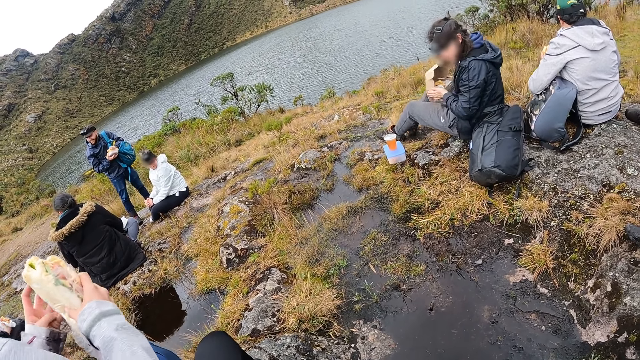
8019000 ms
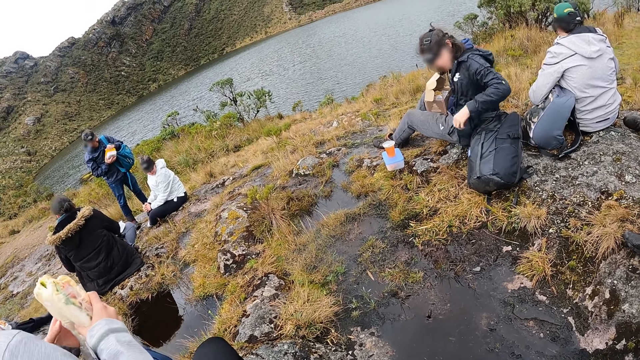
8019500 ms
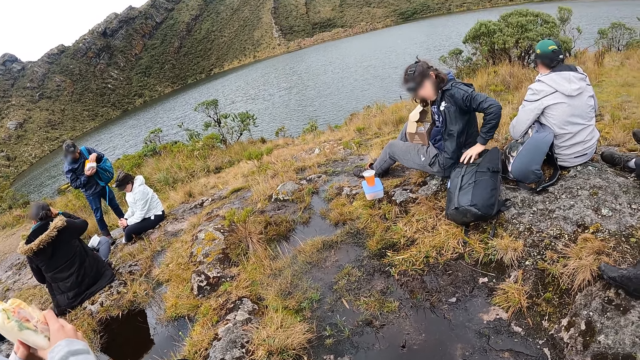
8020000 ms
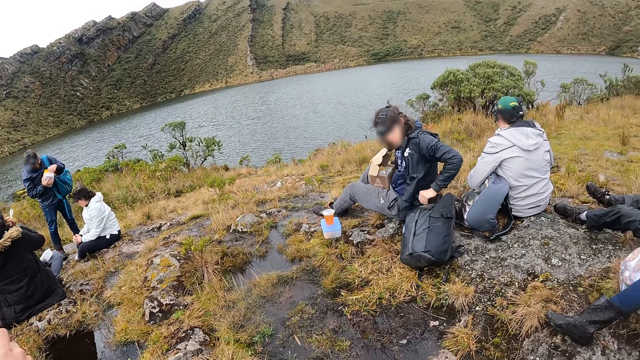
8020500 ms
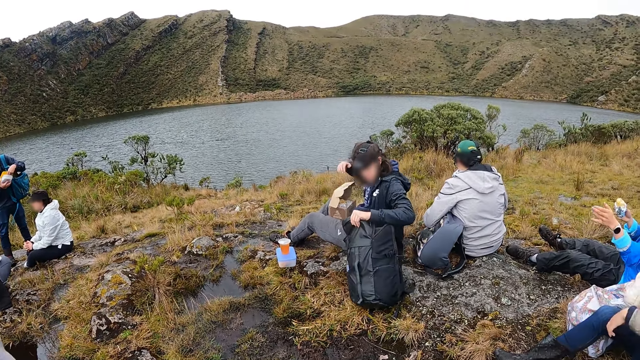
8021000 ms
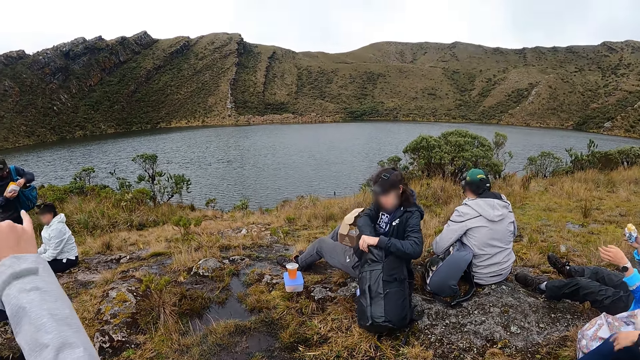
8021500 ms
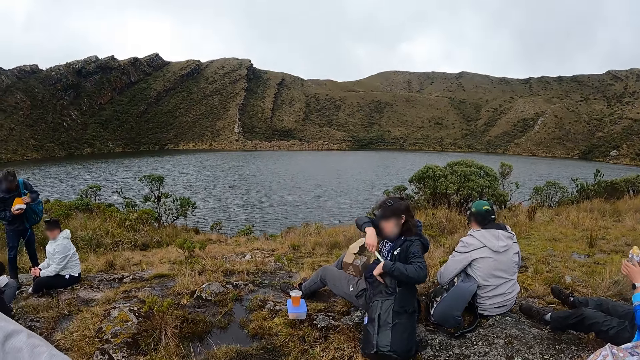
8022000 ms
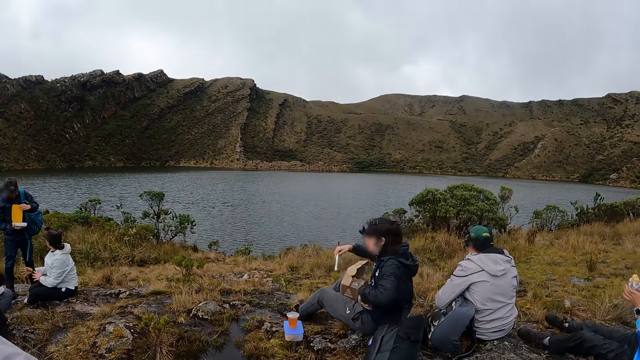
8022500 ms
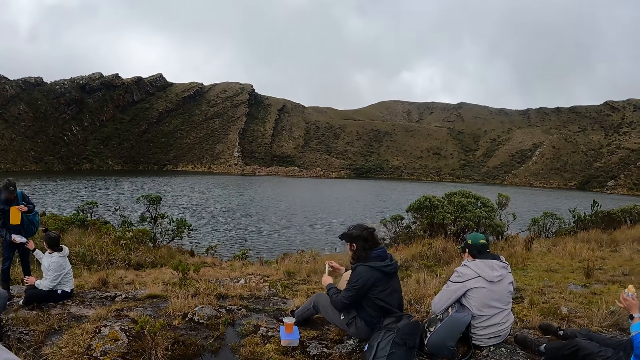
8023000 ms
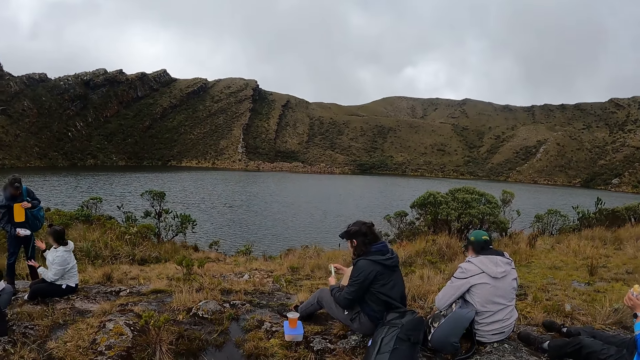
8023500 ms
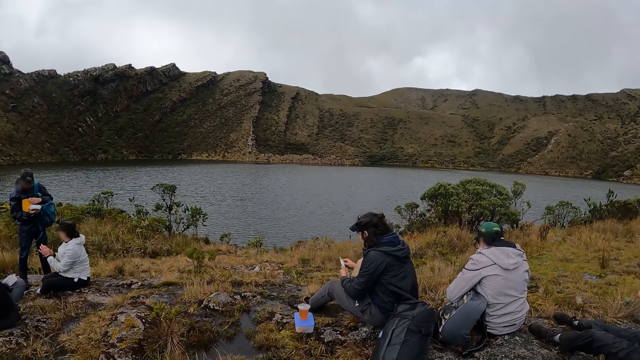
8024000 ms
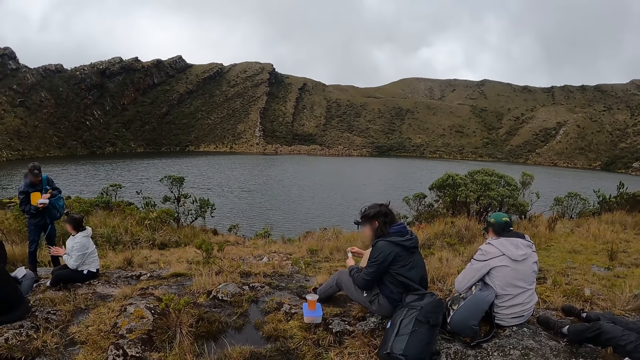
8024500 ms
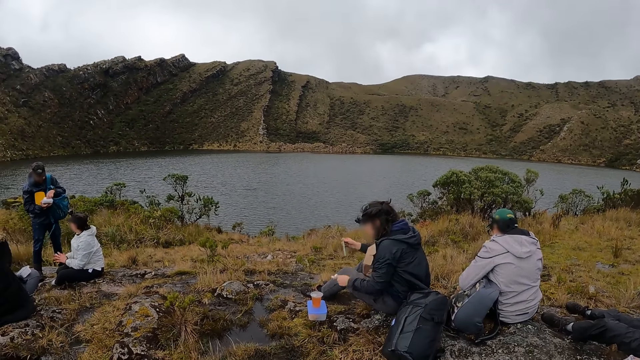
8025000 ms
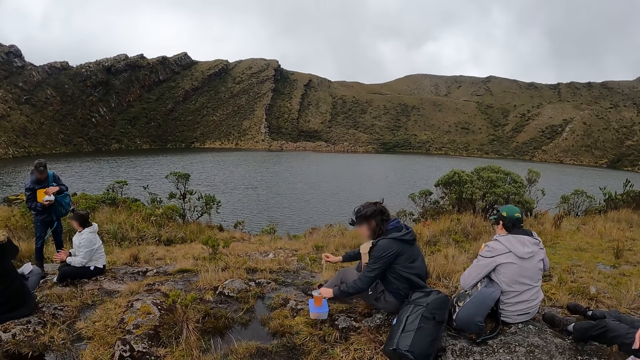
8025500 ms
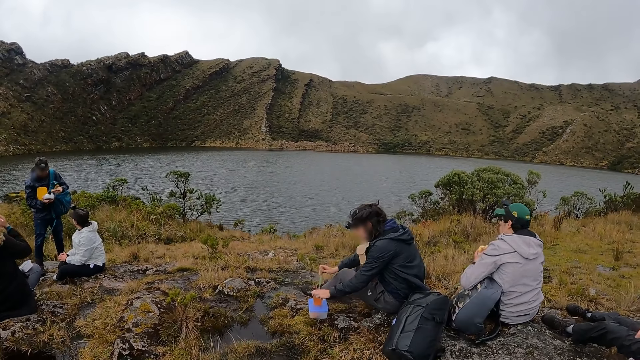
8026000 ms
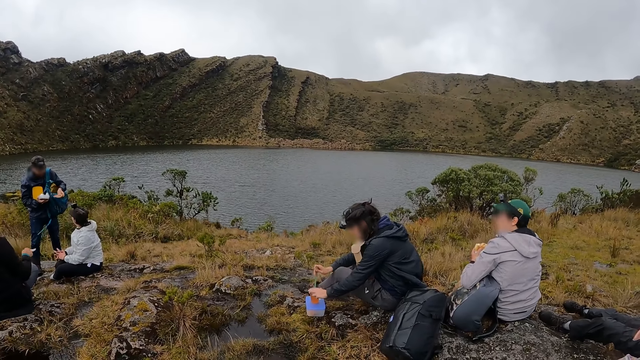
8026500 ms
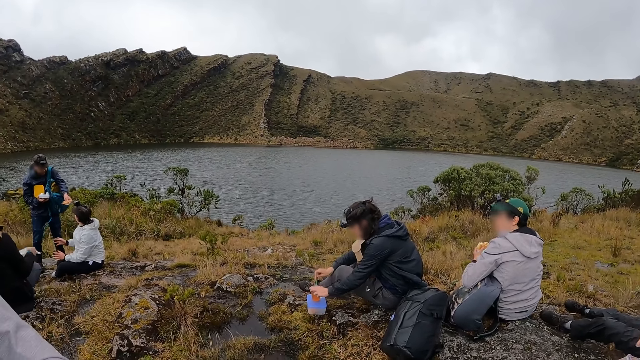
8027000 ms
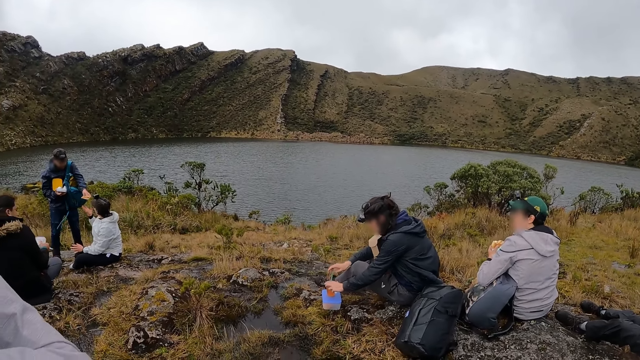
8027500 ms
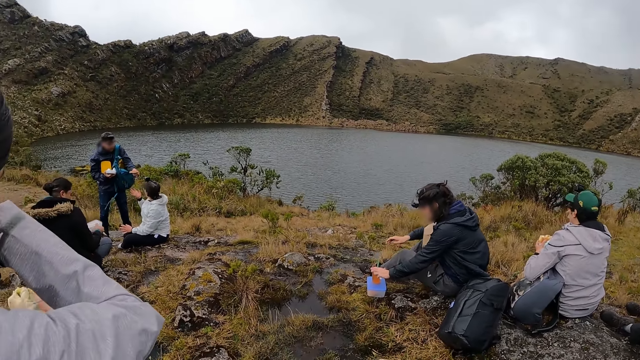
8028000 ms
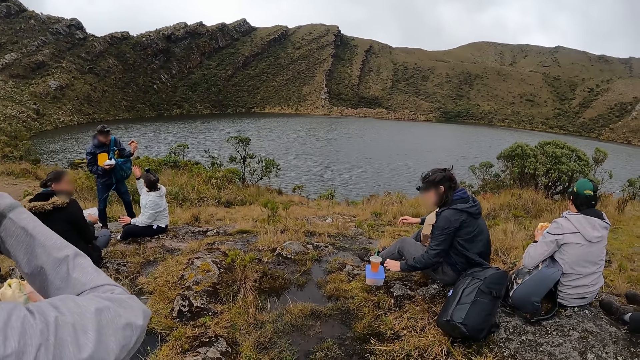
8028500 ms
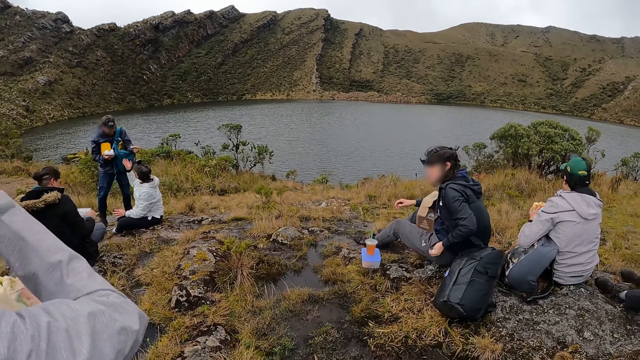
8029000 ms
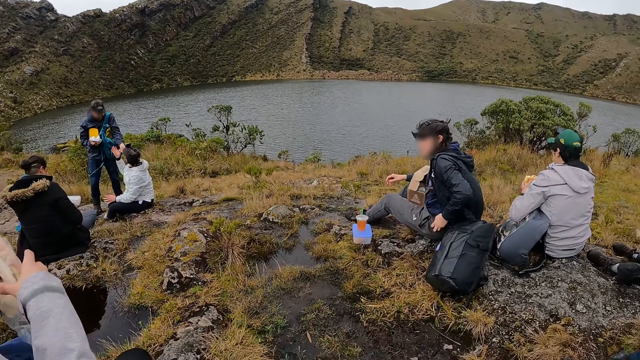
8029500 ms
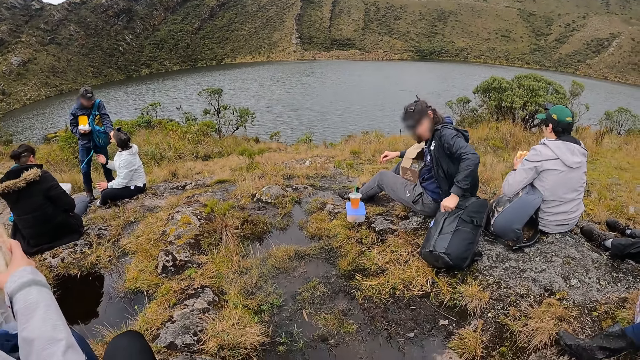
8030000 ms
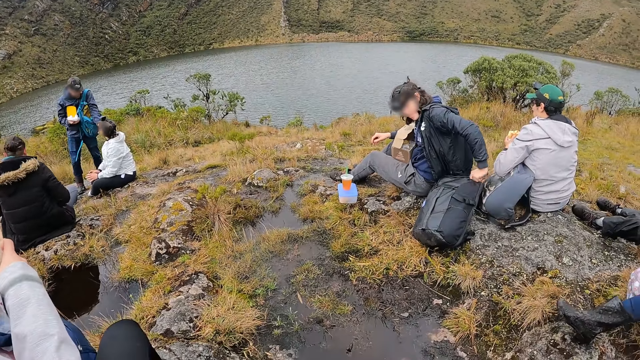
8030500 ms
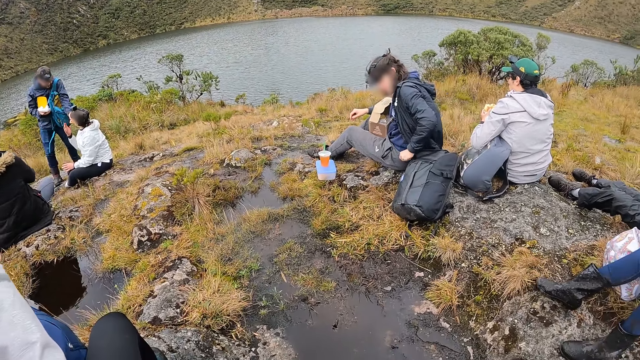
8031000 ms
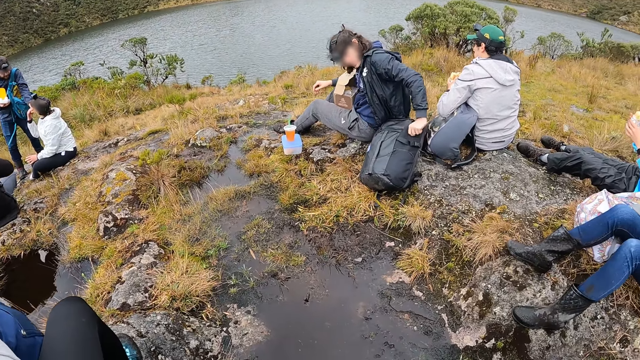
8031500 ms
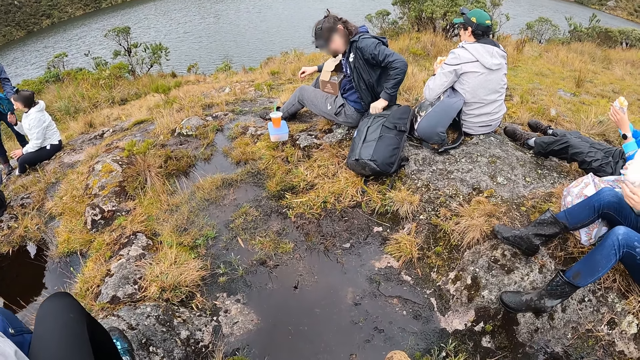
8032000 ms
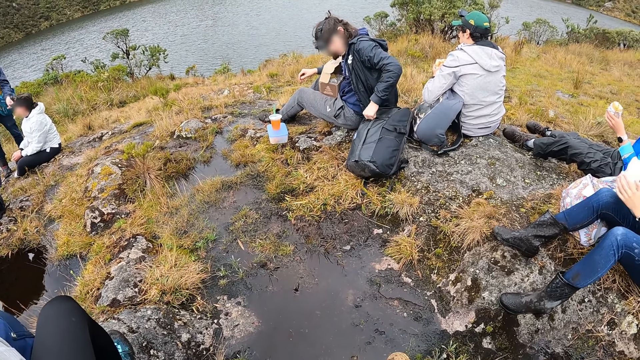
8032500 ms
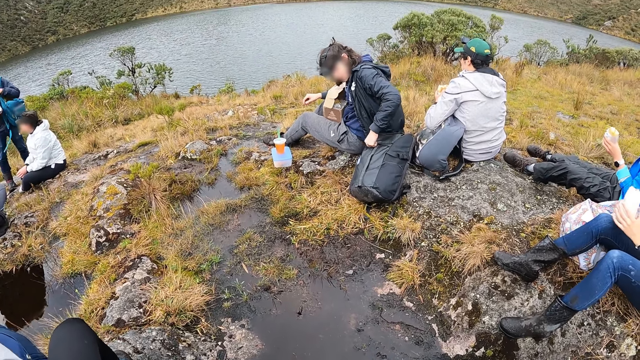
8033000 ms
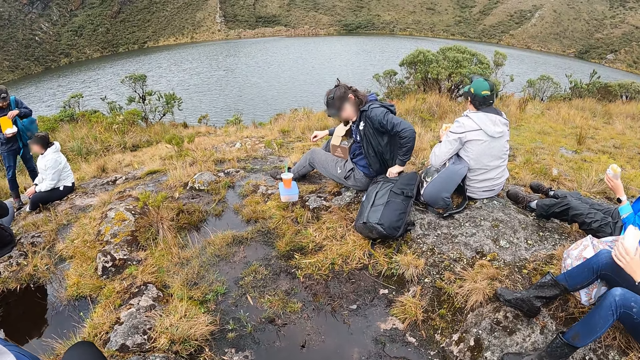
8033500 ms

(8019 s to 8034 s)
The woman adjusts her bag on the floor with her left hand. The woman inserts her right hand into the bag, removes a straw from the bag with her right hand, and removes the straw from its wrapper with her hands. The woman inserts the straw into the container of juice on the plate on the floor with her right hand. The woman adjusts the bag with her left hand.

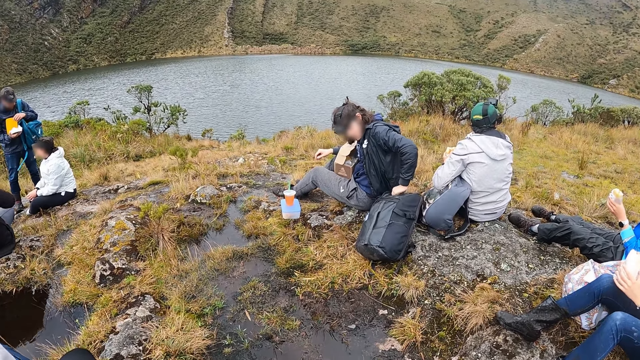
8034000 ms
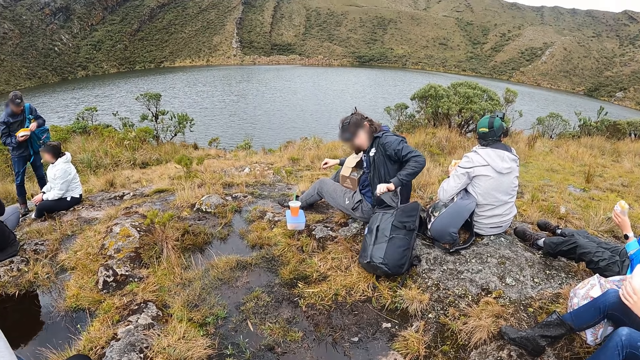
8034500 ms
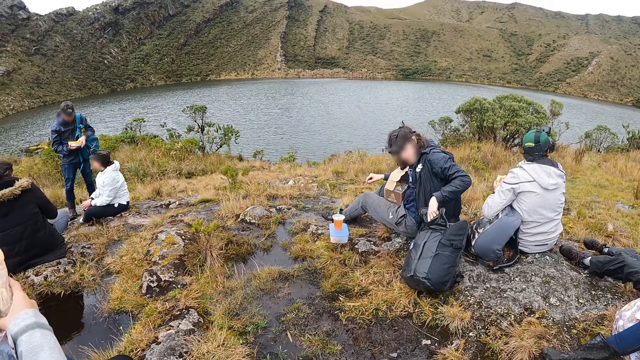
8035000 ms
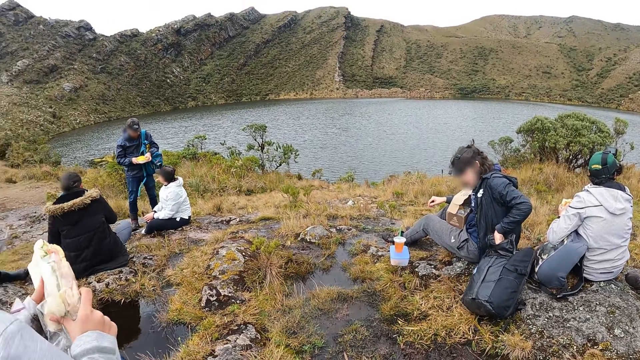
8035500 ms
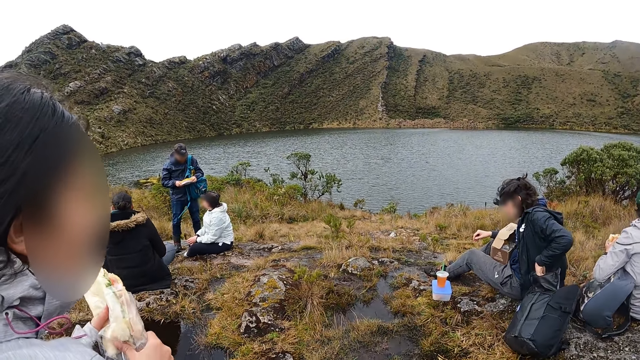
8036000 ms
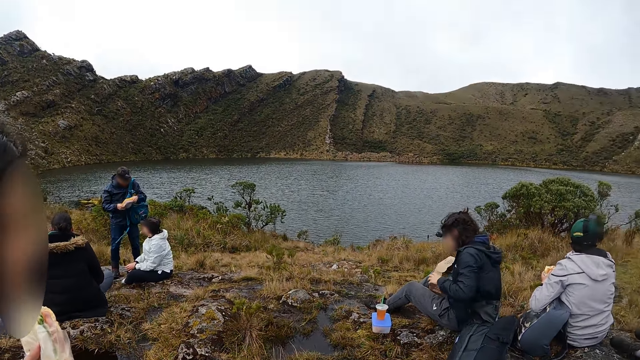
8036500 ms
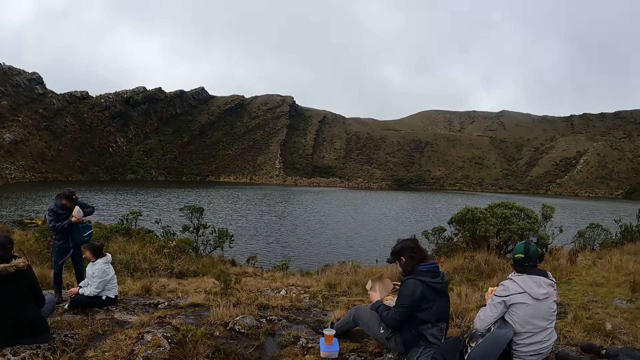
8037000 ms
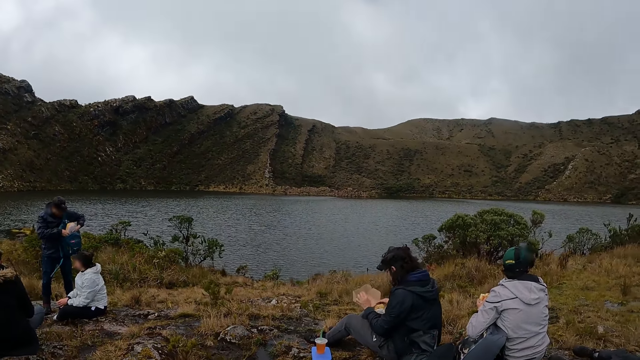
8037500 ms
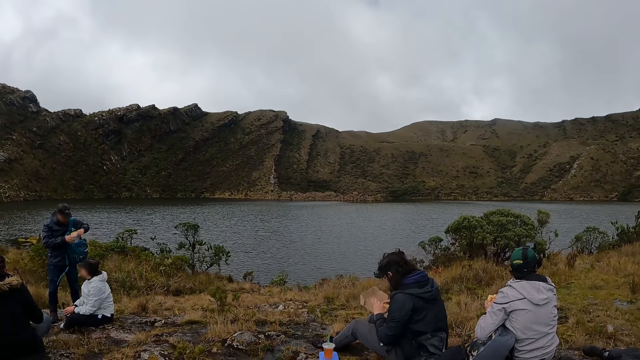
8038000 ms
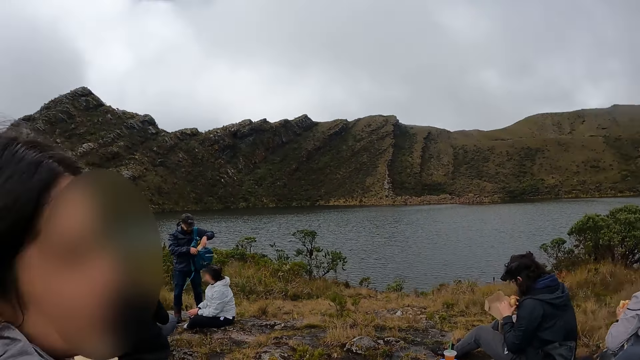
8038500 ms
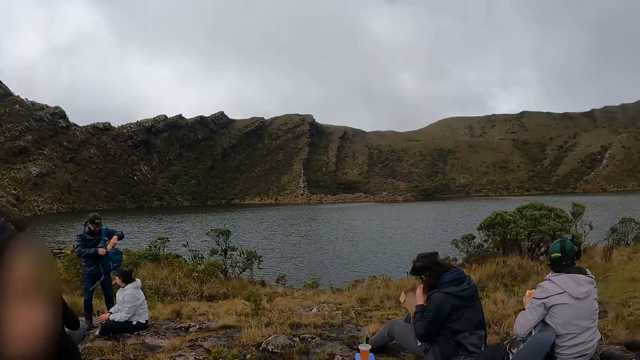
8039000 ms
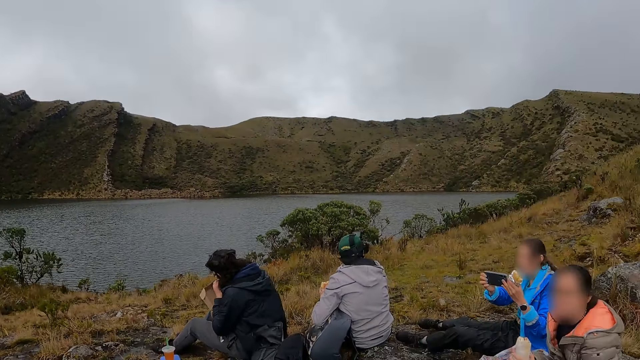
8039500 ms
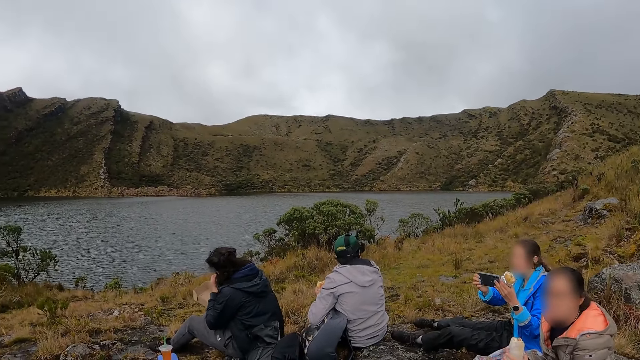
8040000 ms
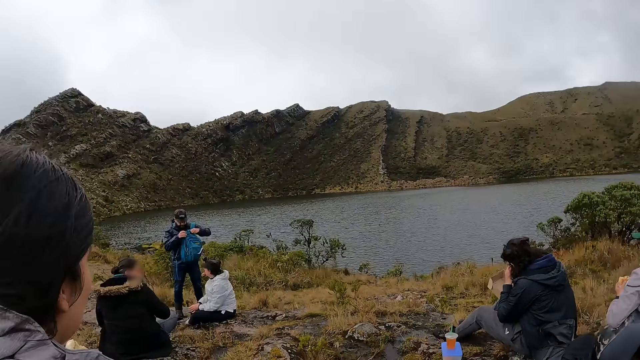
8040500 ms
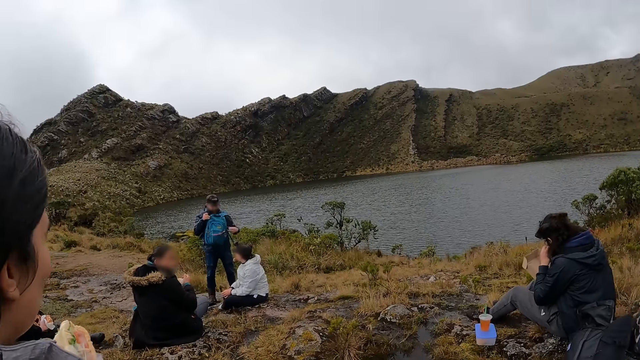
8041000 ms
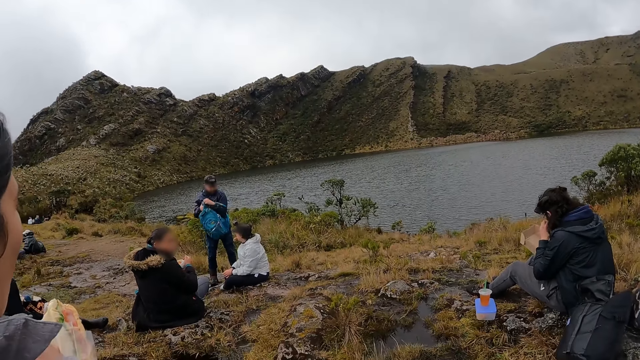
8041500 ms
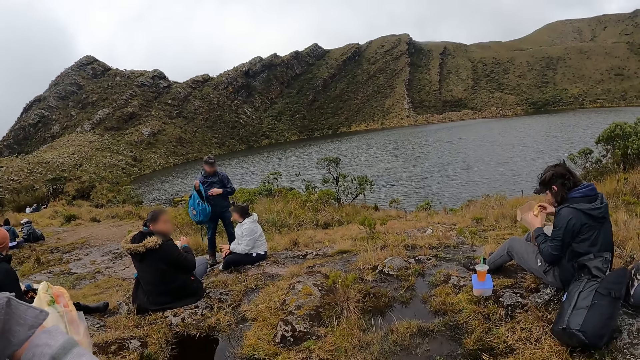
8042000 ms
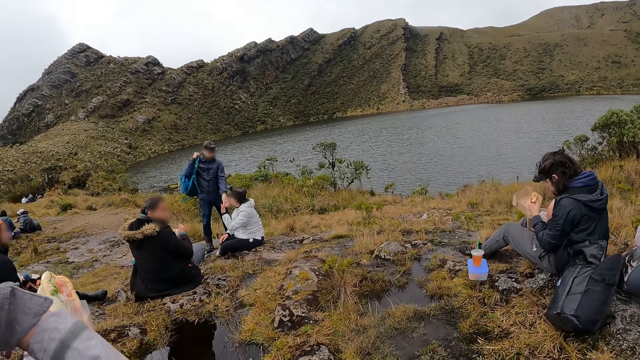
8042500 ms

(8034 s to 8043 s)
The woman opens the carton on her thigh with her hands.
